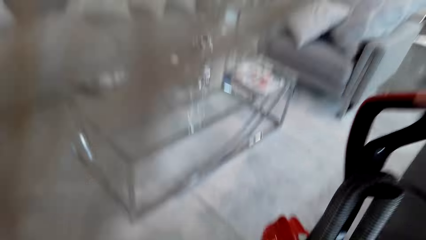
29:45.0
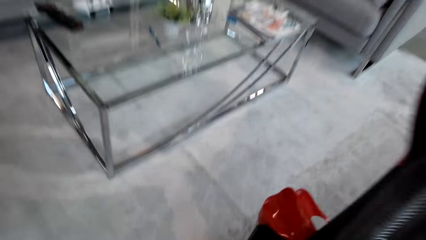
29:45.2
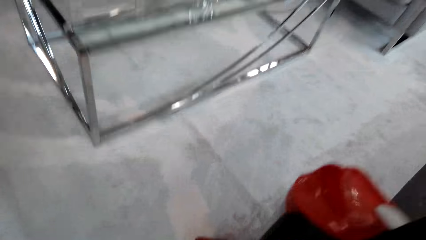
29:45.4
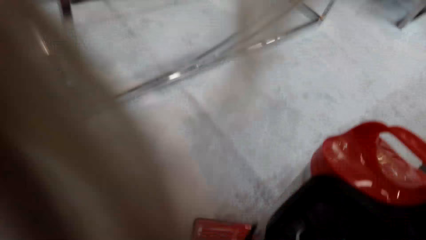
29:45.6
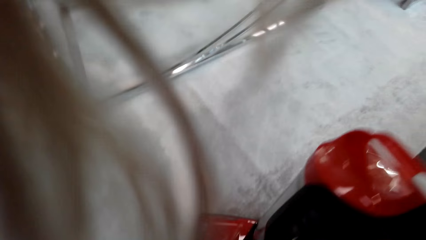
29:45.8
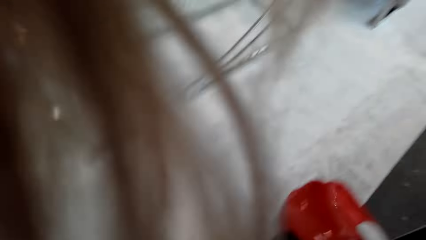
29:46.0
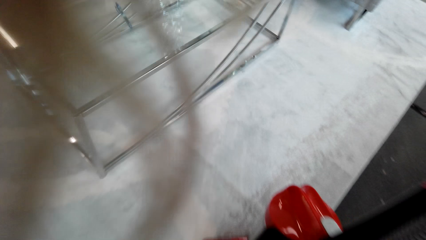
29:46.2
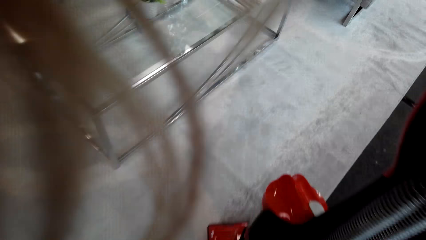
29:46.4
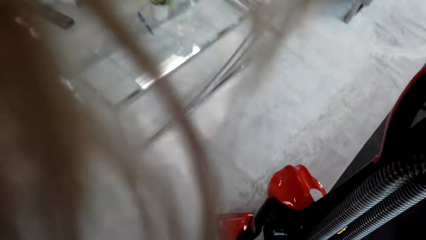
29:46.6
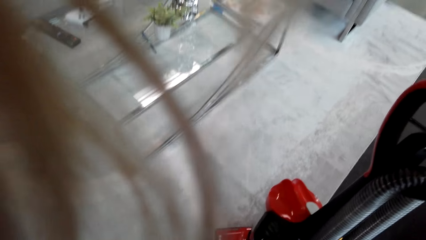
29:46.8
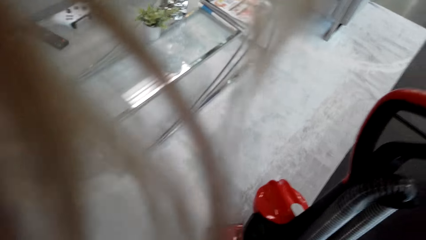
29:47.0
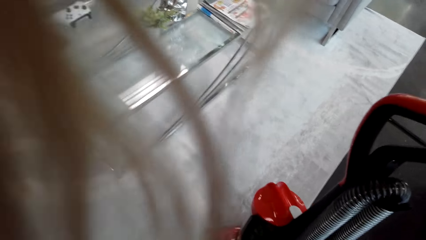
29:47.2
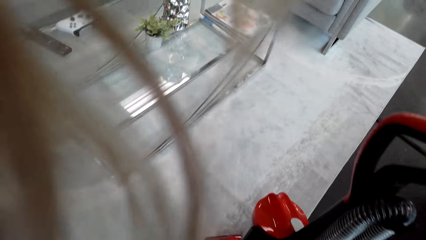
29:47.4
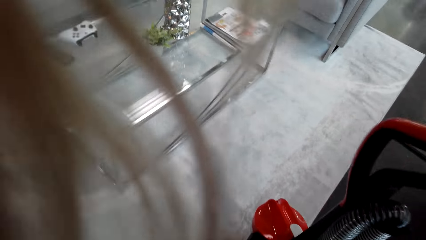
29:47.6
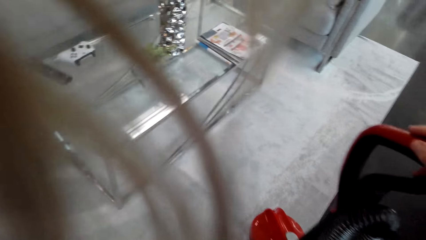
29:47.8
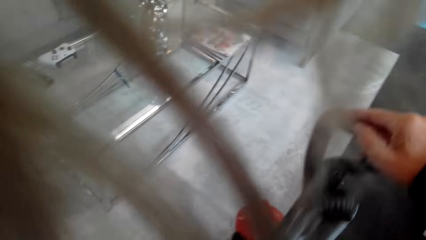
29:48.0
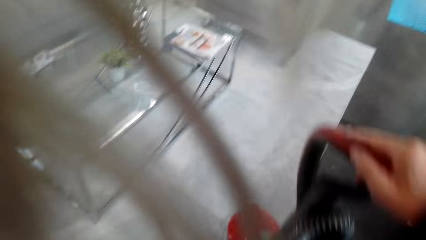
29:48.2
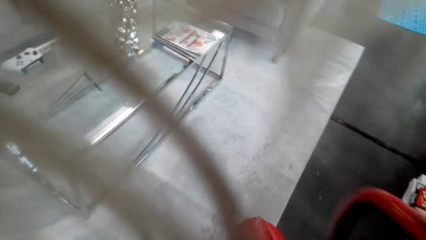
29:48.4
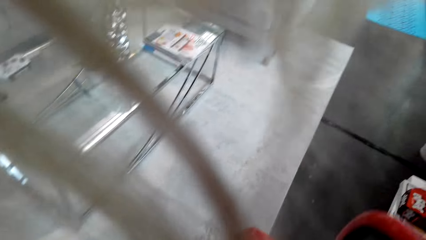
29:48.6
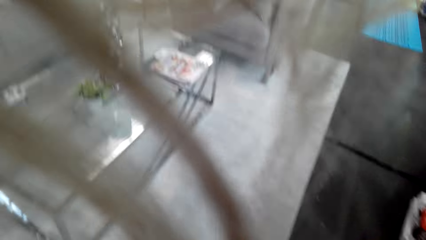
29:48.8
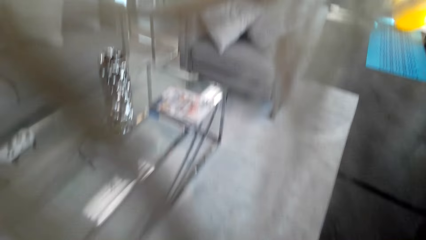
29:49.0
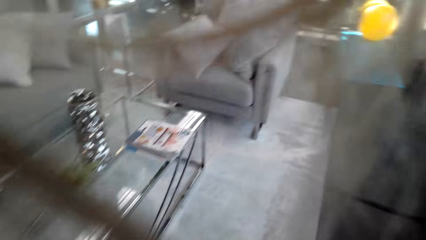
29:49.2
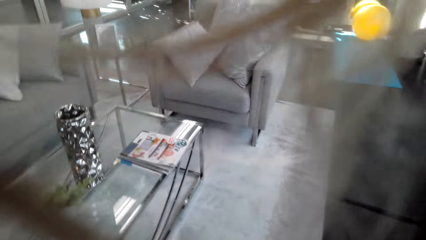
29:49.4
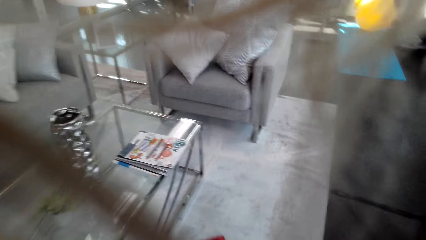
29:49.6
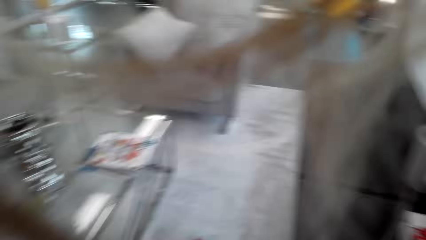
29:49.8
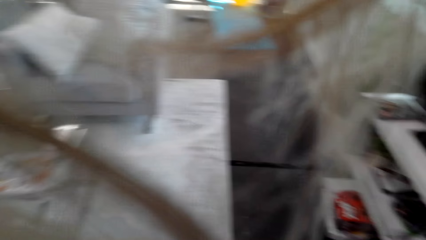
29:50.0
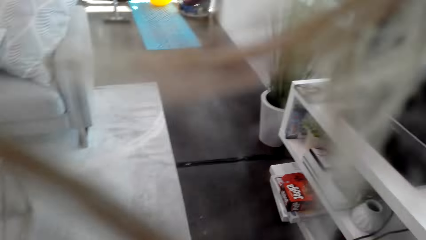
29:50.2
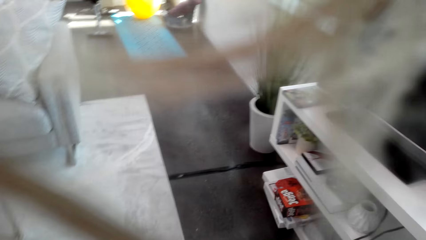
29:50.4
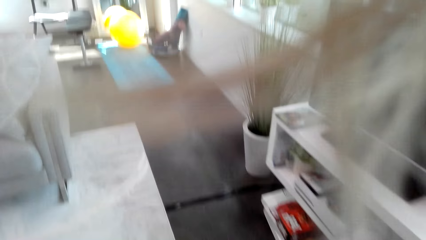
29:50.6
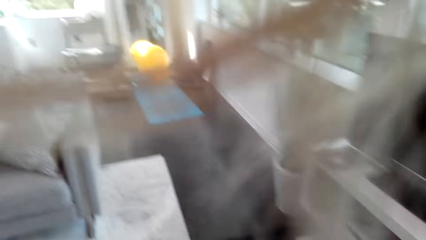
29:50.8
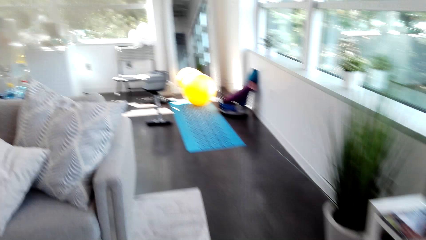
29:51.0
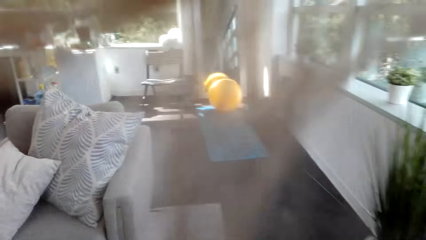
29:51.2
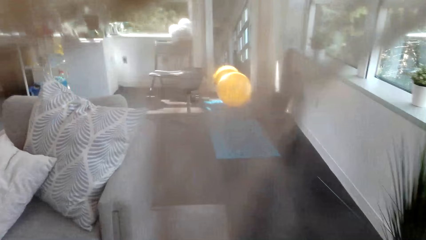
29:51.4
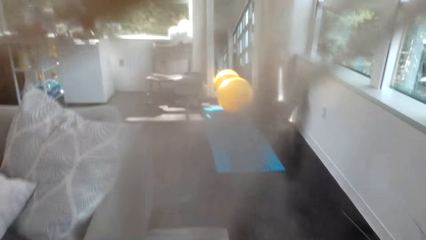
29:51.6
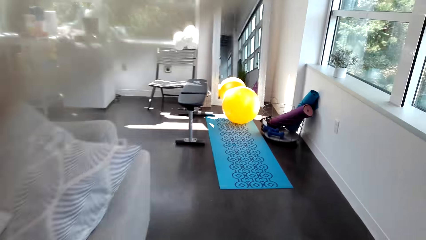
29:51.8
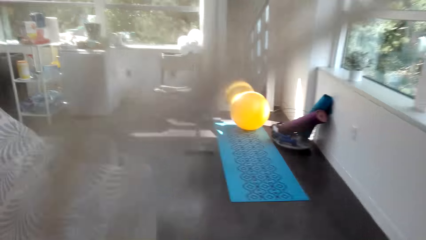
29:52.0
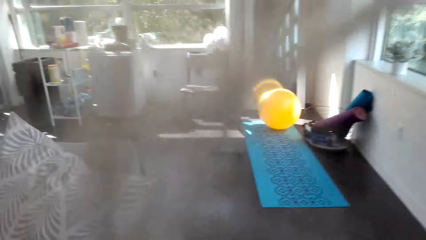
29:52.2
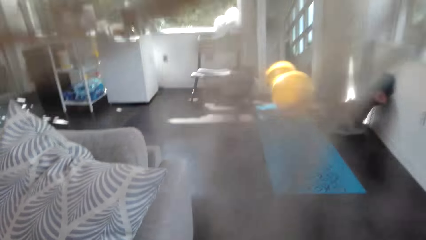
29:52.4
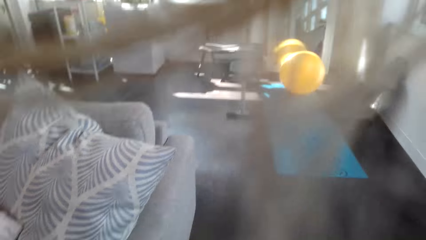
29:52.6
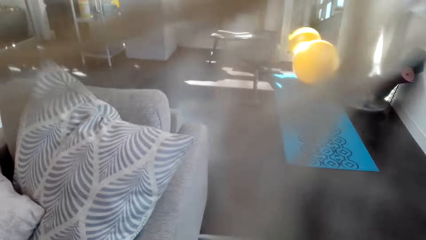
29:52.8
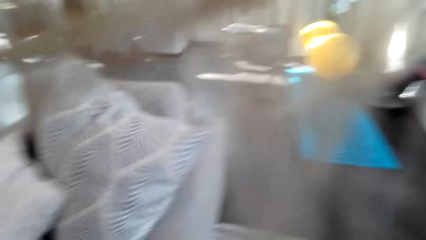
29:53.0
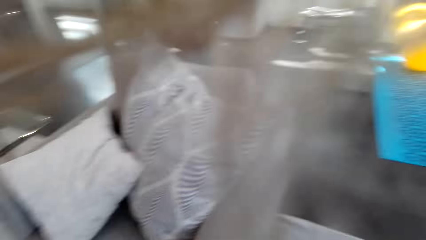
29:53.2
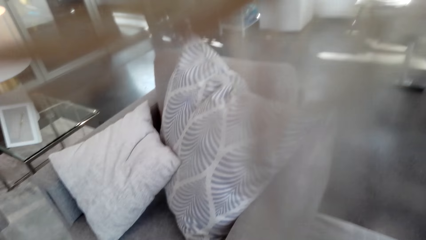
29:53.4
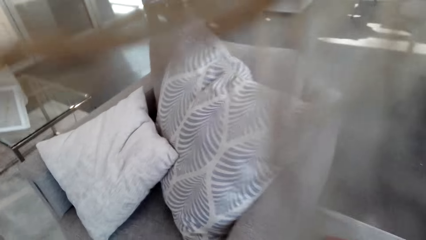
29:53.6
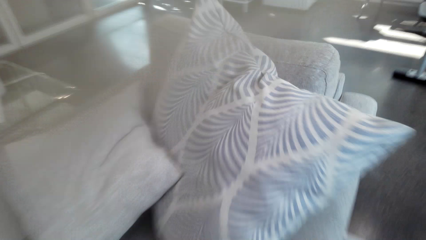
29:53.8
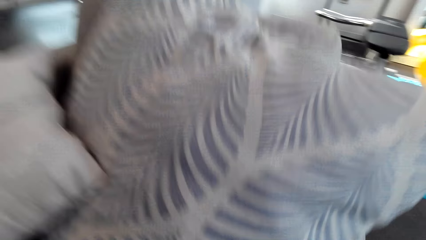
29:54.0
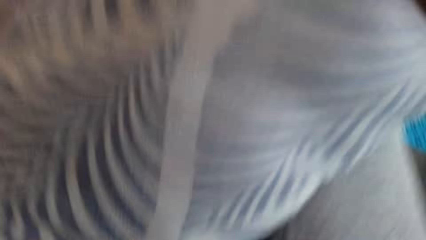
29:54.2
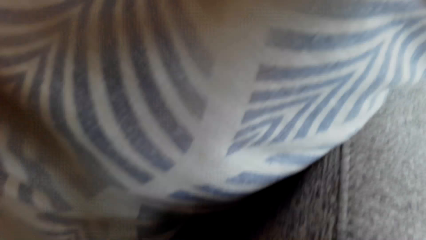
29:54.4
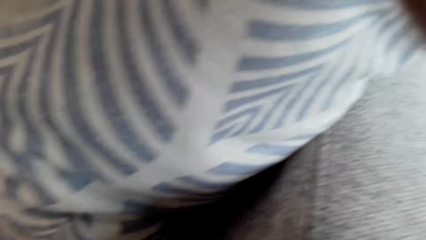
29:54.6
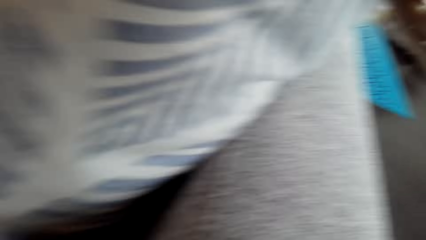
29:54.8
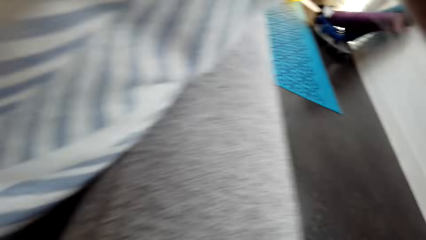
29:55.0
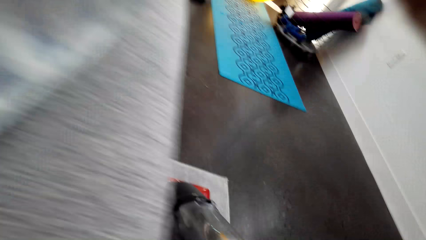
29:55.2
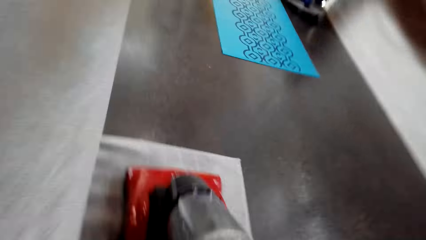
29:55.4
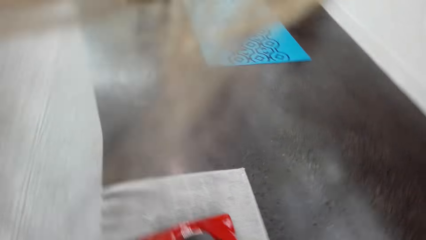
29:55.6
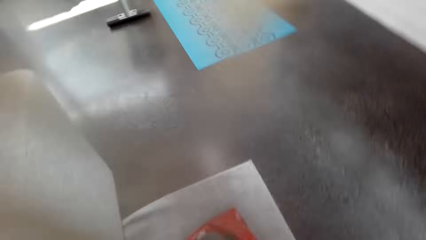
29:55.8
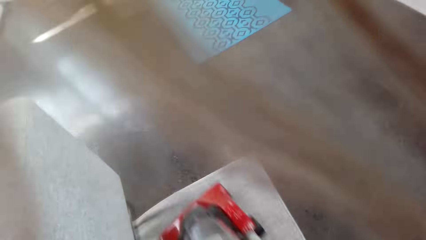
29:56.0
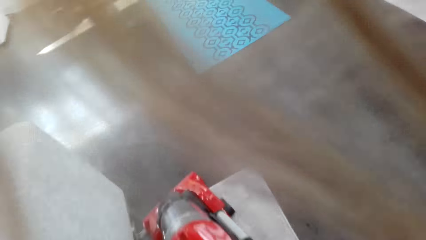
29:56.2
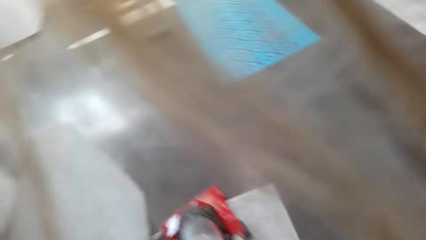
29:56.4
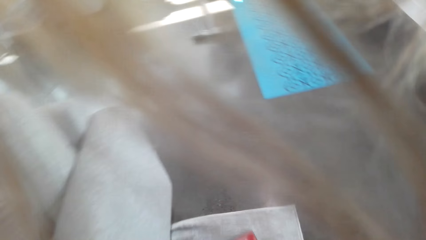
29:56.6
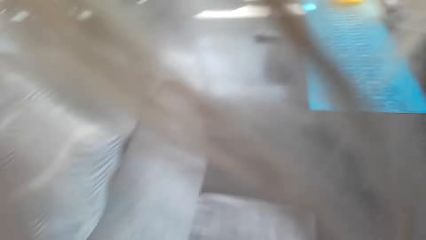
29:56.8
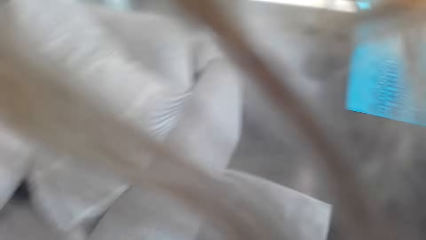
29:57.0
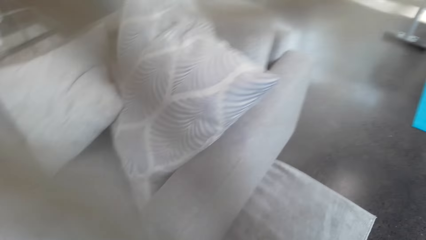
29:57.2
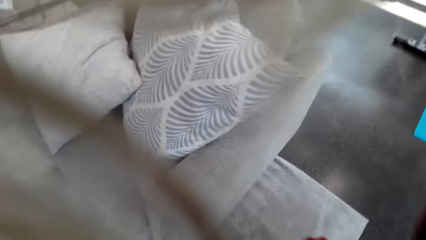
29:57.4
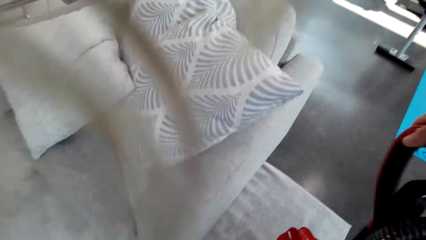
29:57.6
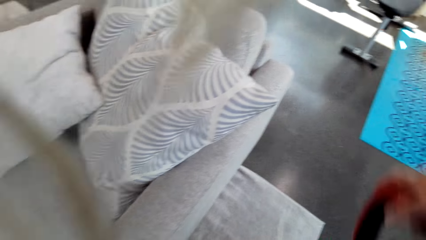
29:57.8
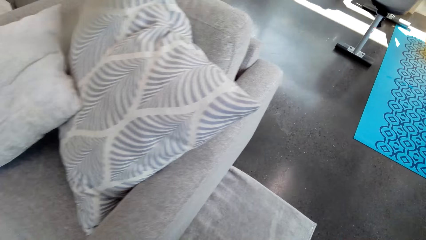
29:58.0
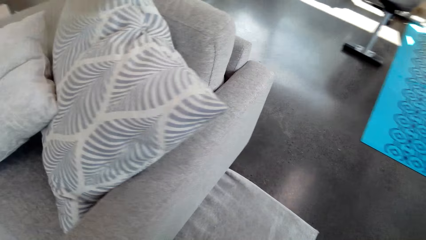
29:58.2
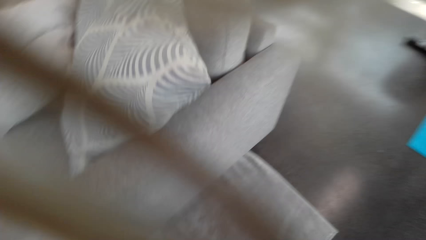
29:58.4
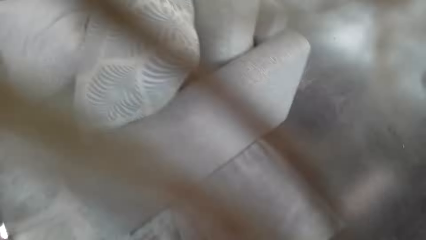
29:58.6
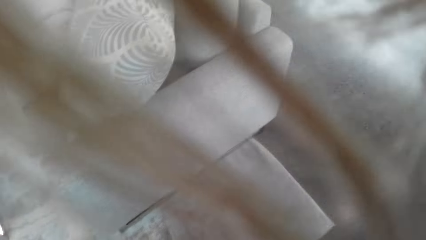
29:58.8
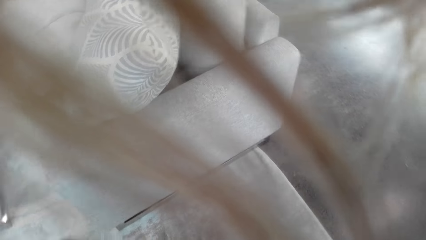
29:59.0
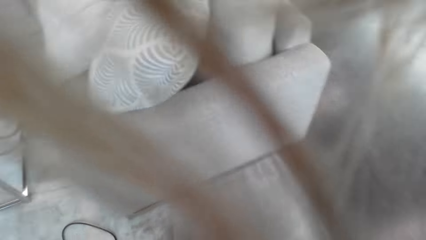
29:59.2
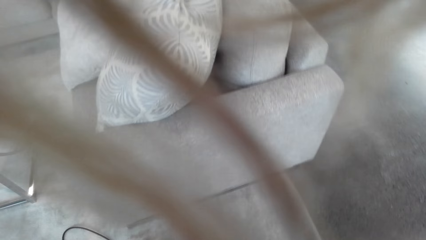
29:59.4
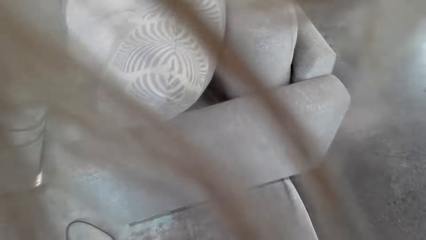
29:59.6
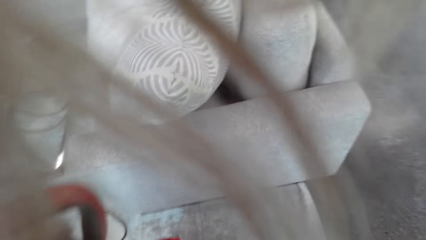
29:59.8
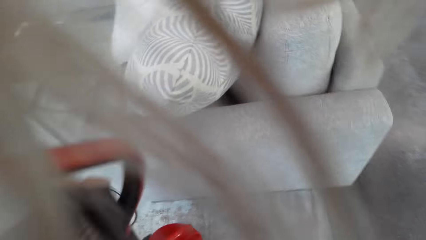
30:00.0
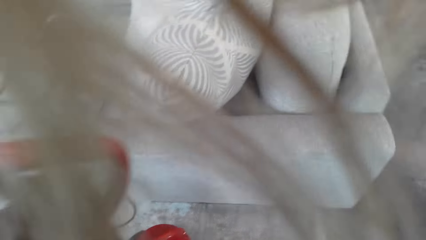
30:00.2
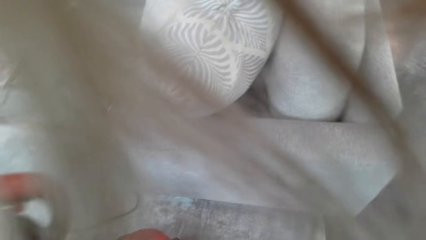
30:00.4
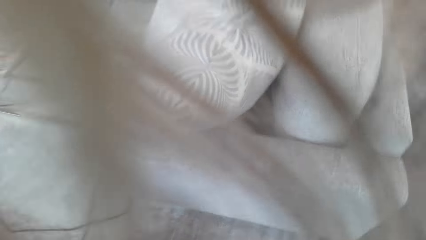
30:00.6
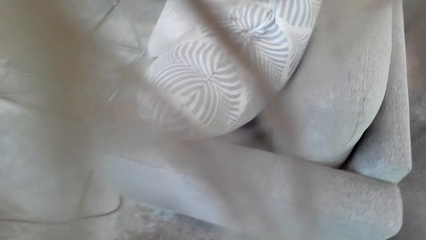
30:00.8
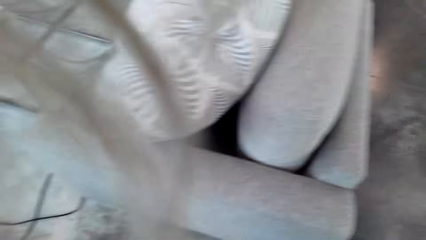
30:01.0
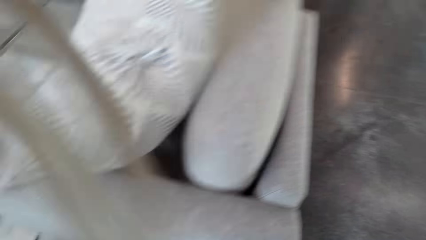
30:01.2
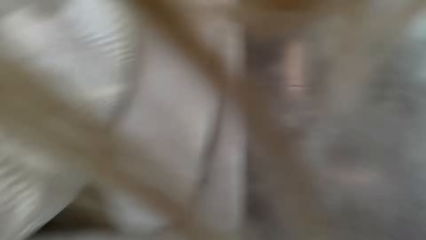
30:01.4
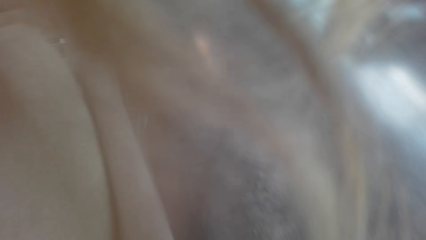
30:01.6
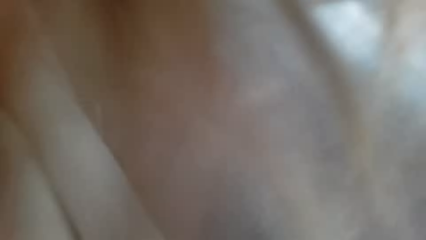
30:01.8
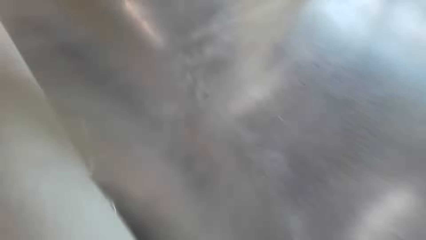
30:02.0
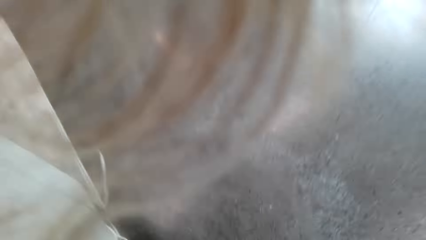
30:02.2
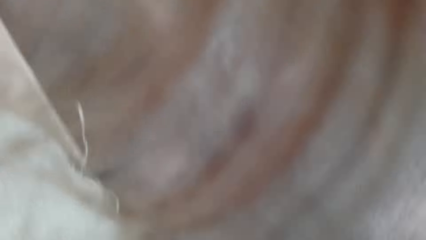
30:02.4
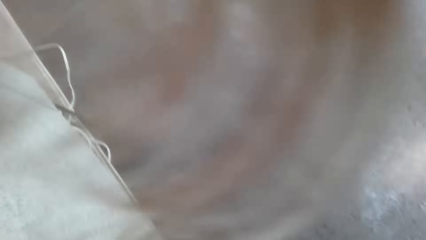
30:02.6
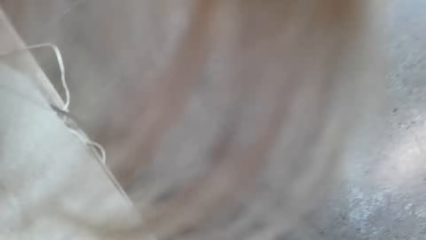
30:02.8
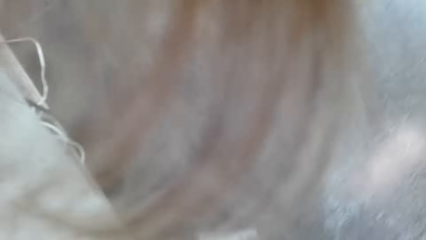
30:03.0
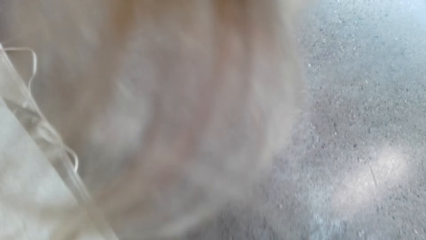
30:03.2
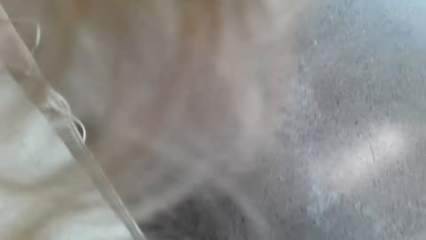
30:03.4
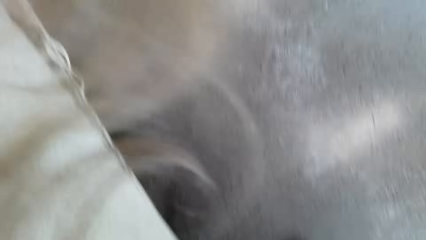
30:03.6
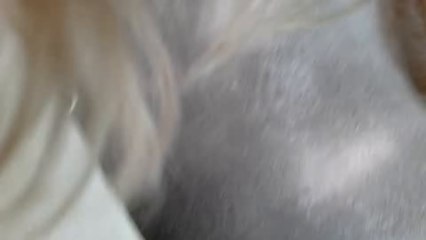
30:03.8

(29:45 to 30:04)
The camera wearer looks at the table. They stand beside the vacuum cleaner. They look at the vacuum cleaner. They clean the floor with the vacuum cleaner.
